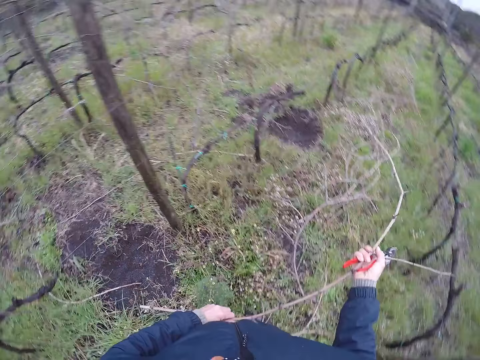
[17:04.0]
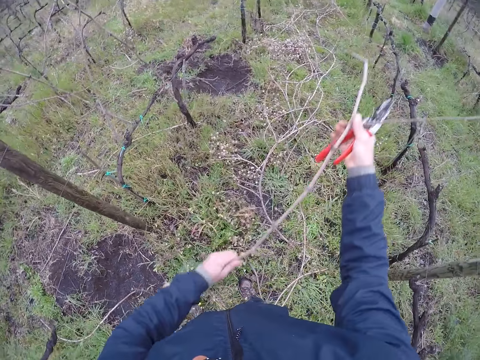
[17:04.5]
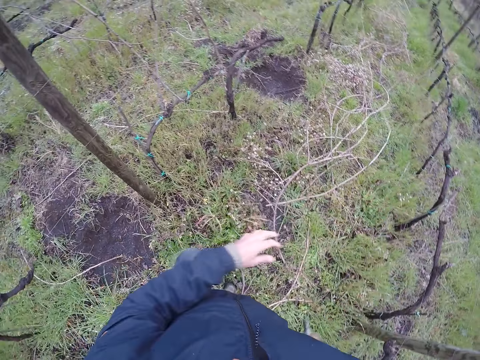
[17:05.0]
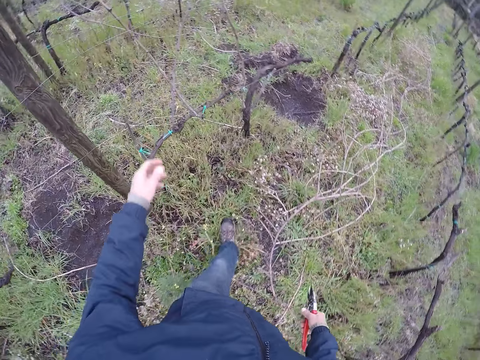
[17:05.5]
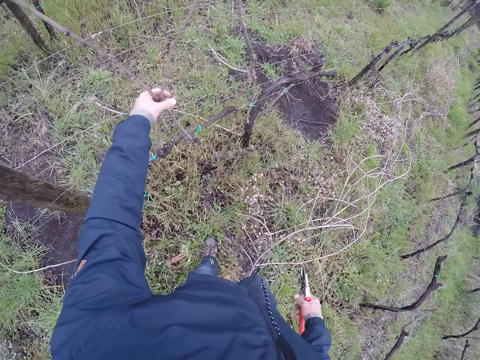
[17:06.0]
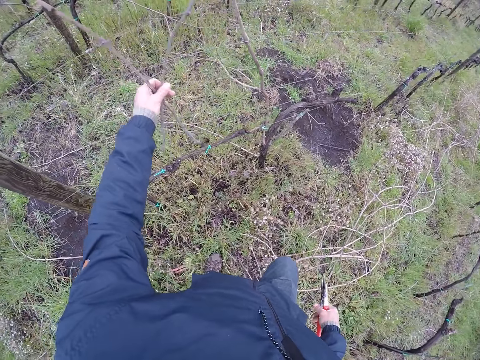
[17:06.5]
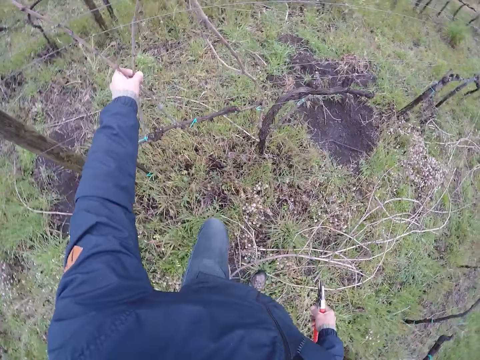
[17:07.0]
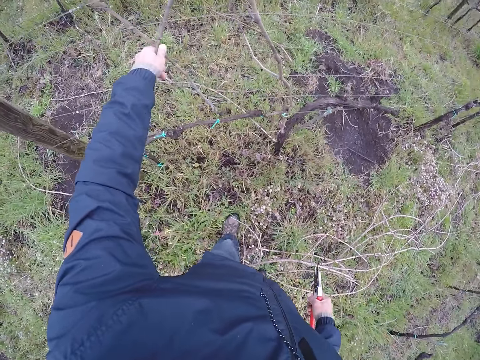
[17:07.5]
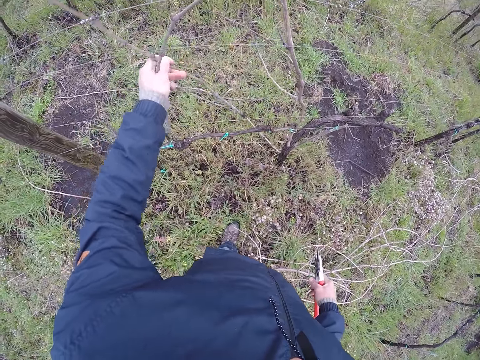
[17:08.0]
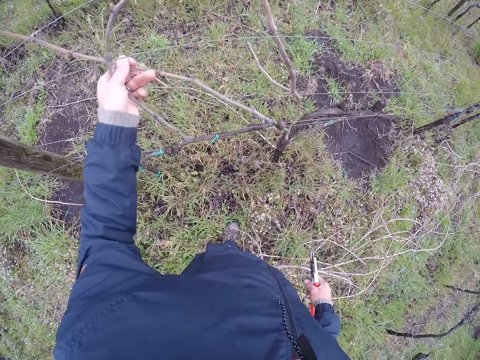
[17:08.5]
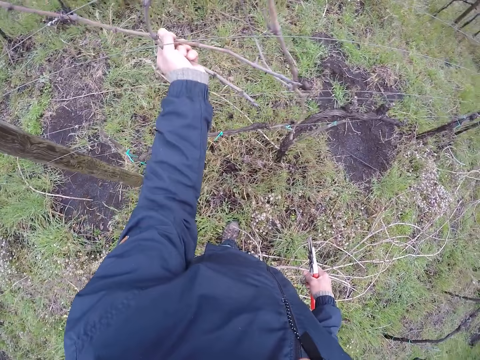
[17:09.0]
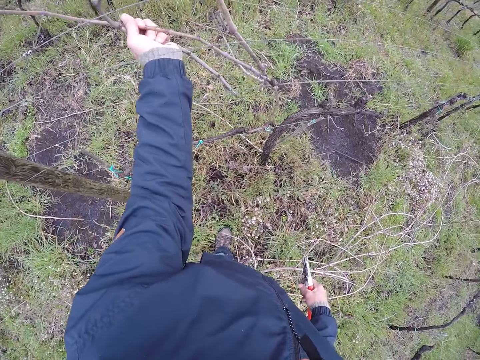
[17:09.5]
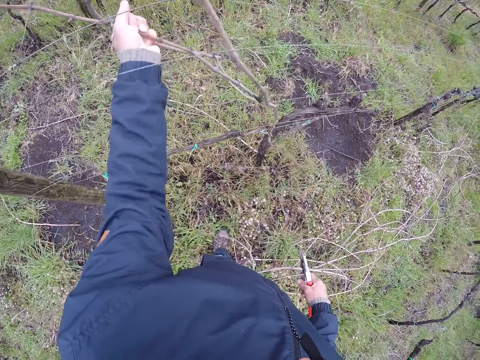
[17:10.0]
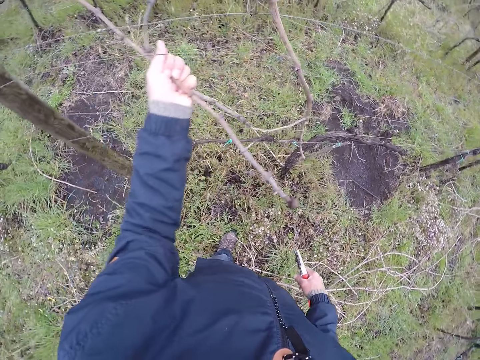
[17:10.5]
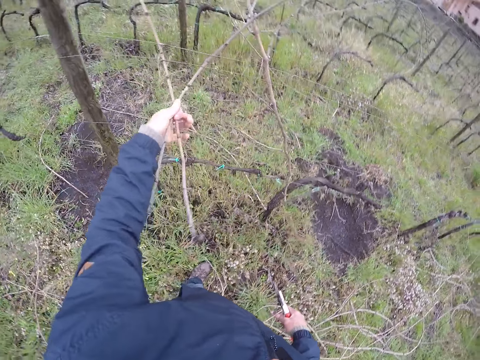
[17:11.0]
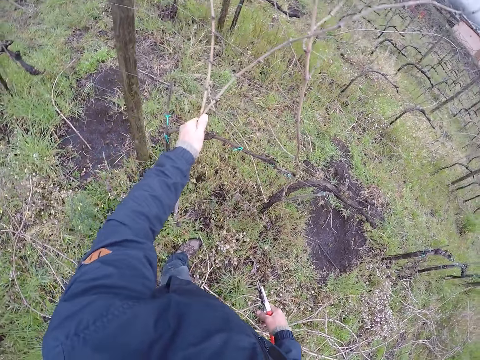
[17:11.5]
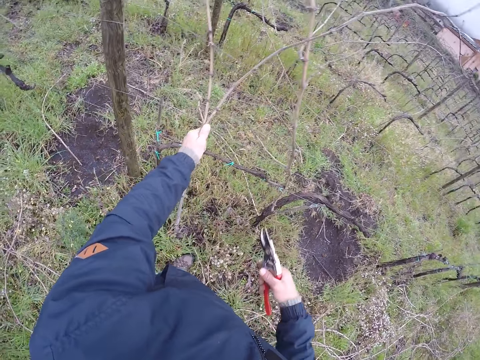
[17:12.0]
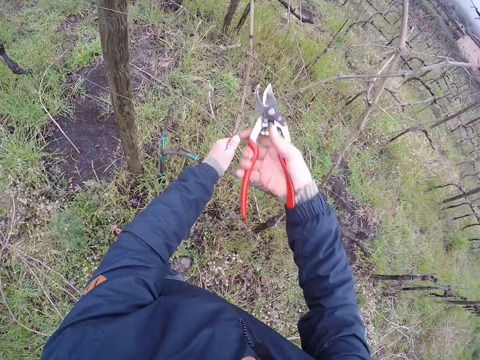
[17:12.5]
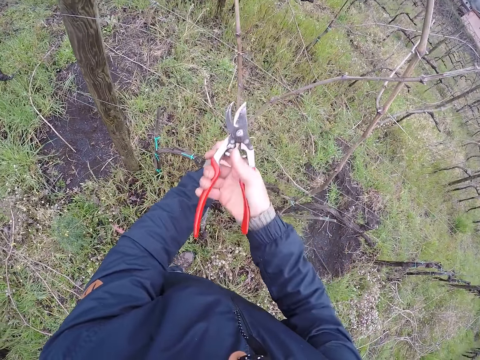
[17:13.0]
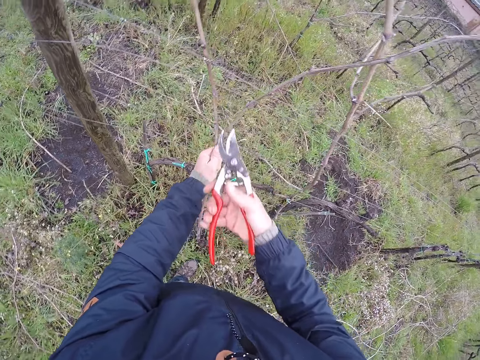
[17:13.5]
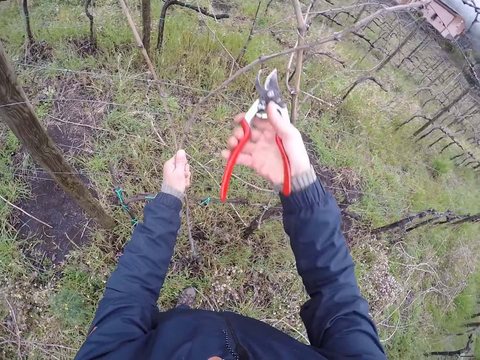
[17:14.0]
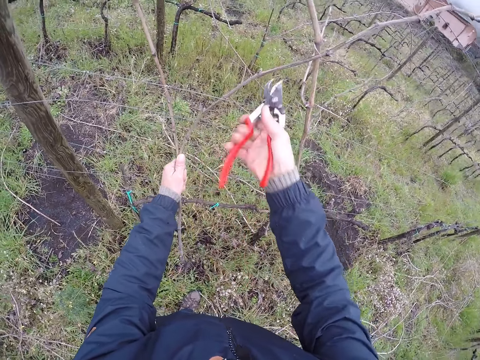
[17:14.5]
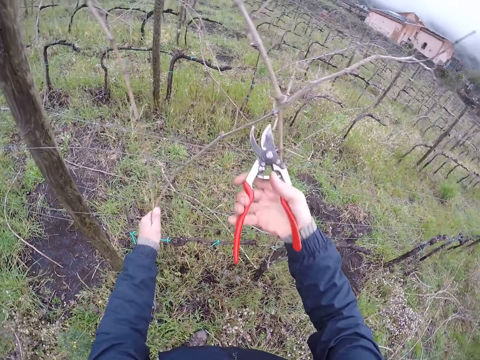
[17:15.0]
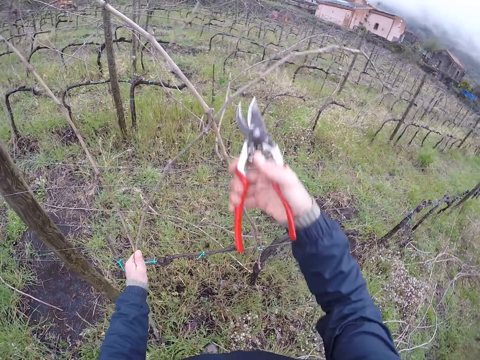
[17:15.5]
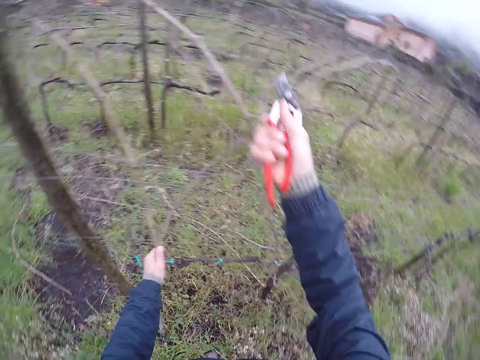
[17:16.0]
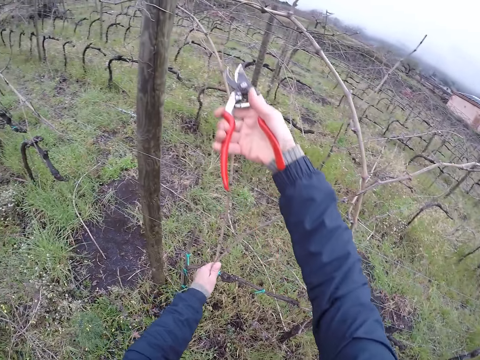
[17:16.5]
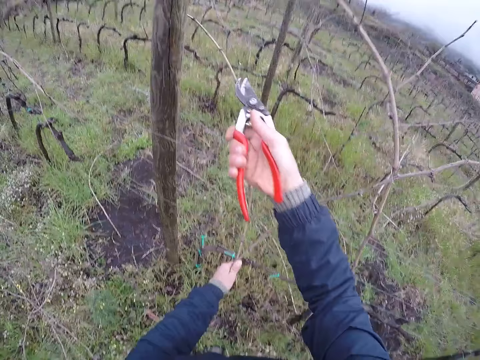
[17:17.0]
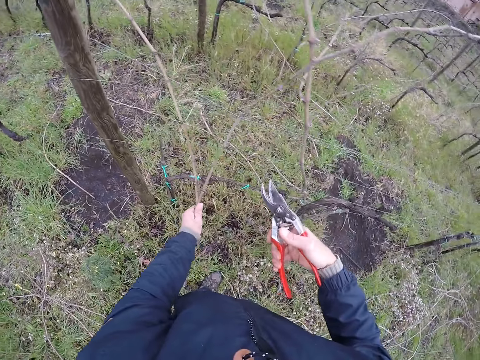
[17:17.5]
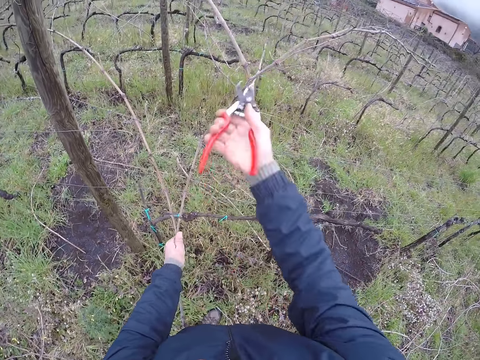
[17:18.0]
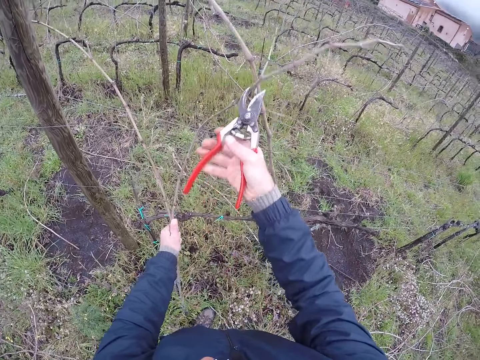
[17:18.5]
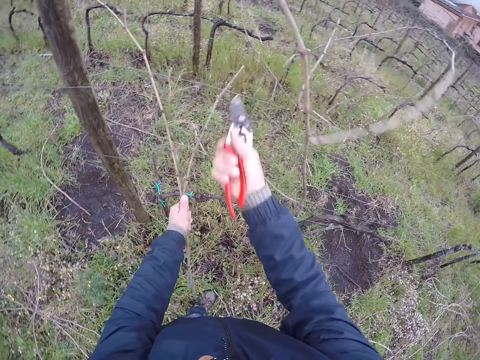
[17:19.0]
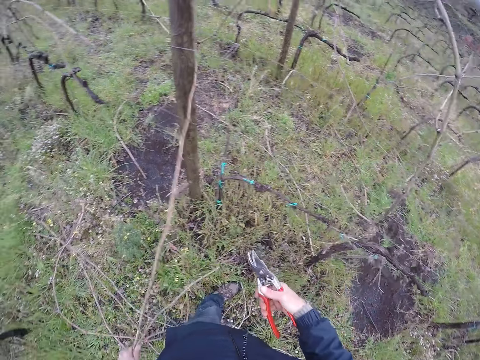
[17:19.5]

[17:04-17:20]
The camera wearer throws the twig to the ground with both hands. He pulls some twigs with his left hand. He pulls the stick on the hedge. He cuts the twig on his right hand with the pruning shear in his right hand. He does this repeatedly. He cuts the twigs on his right hand with the pruning shear in his right hand.

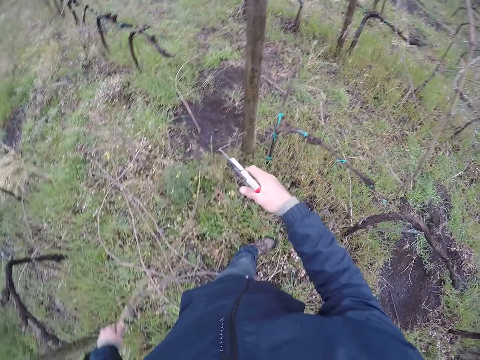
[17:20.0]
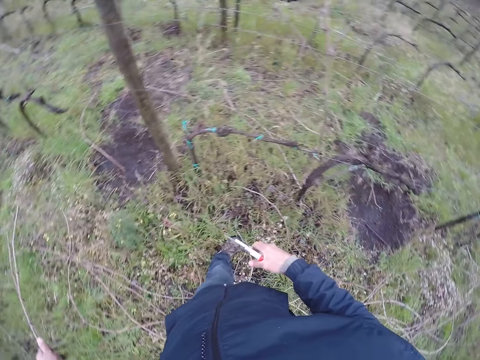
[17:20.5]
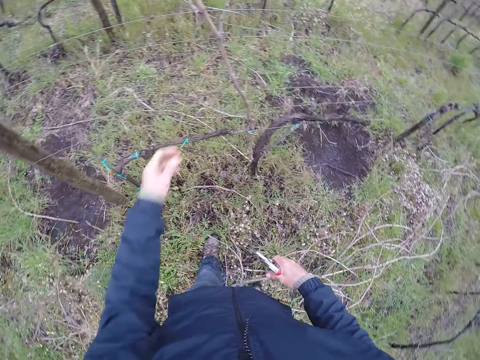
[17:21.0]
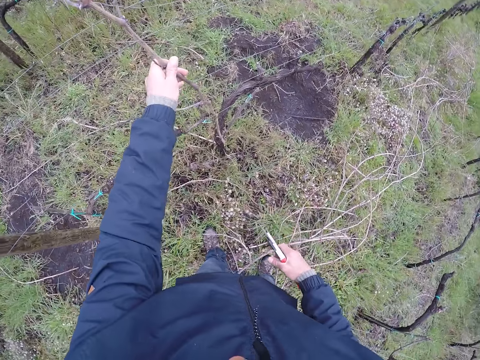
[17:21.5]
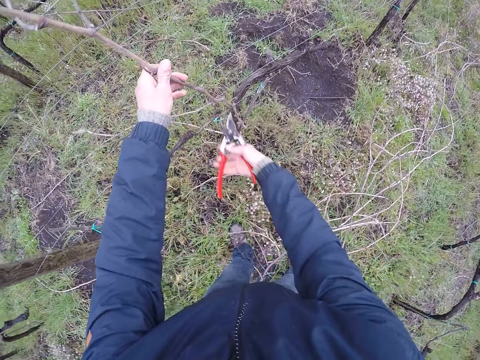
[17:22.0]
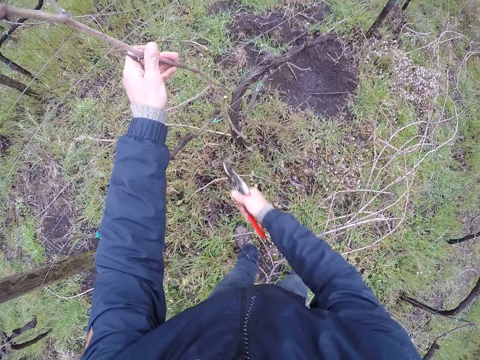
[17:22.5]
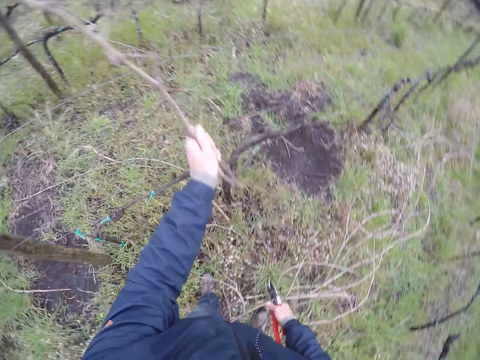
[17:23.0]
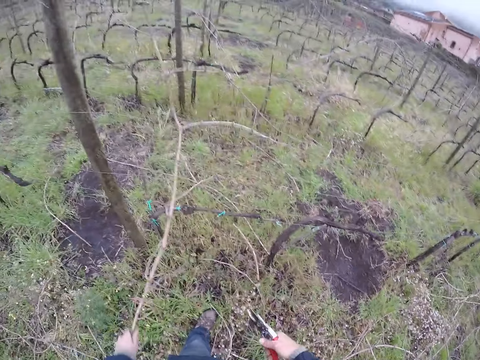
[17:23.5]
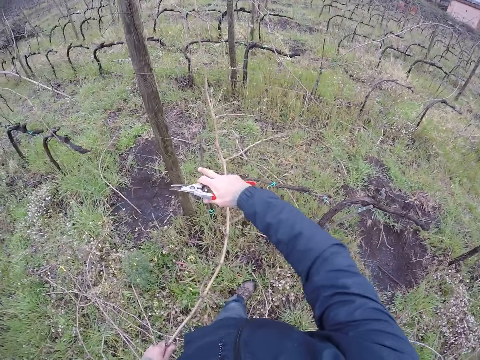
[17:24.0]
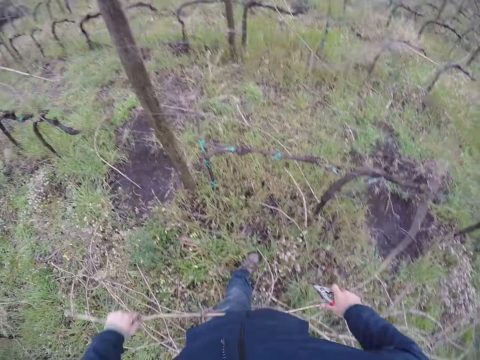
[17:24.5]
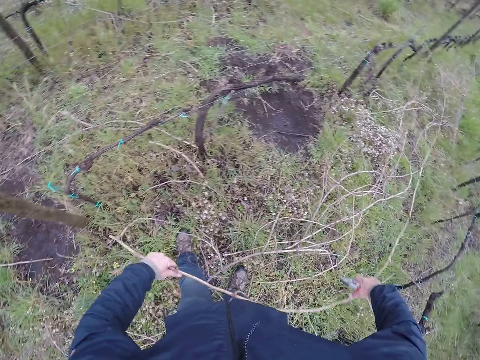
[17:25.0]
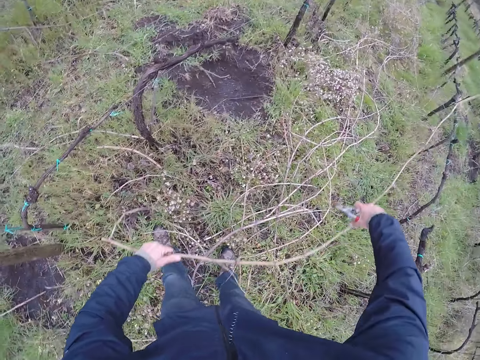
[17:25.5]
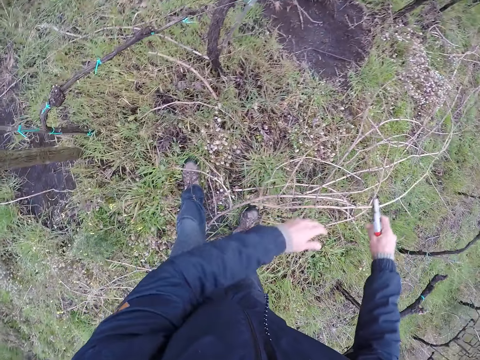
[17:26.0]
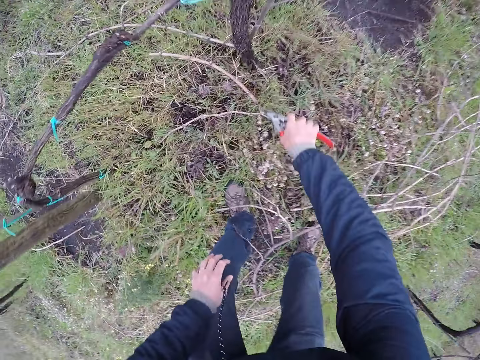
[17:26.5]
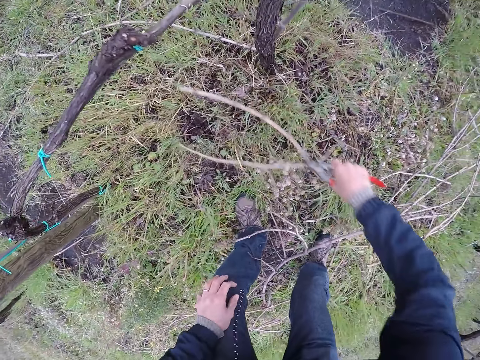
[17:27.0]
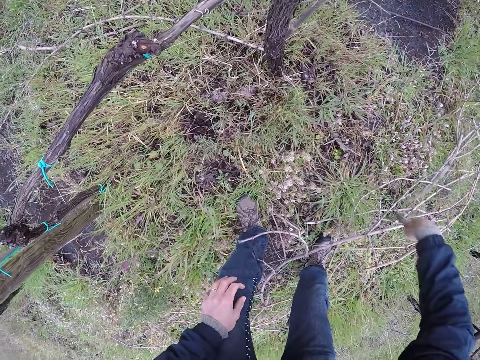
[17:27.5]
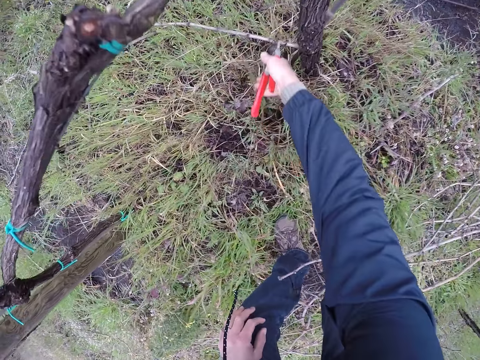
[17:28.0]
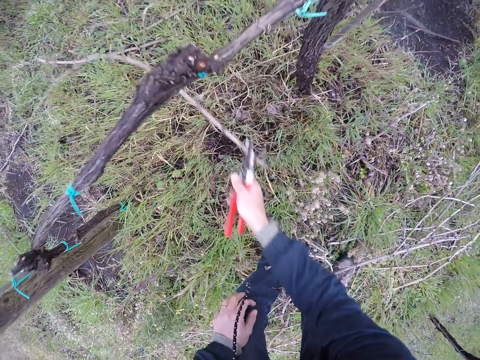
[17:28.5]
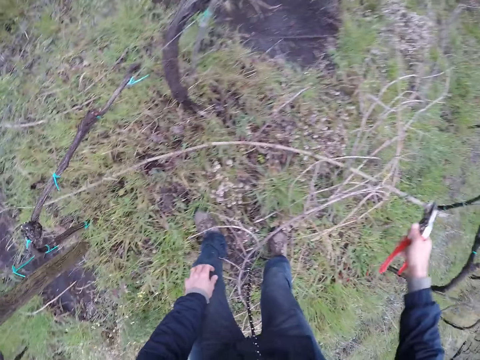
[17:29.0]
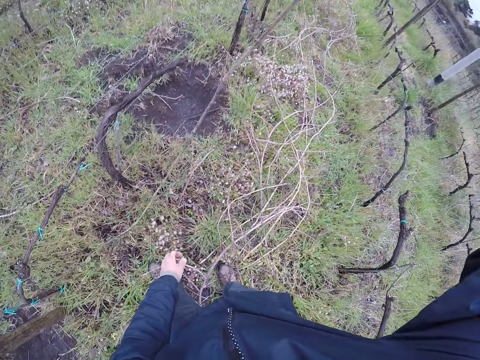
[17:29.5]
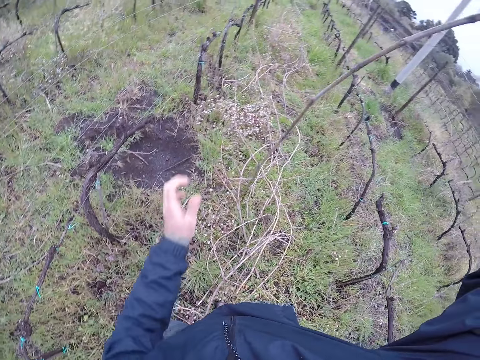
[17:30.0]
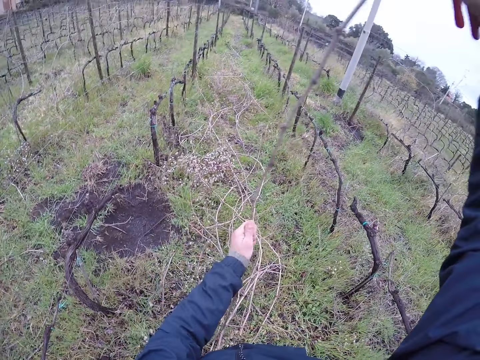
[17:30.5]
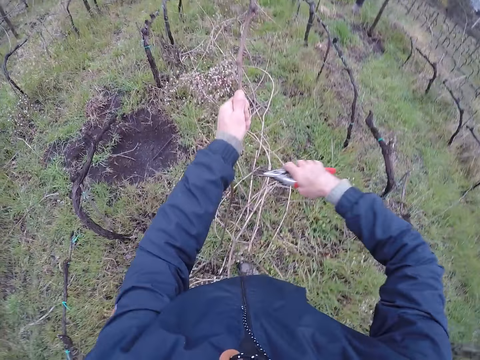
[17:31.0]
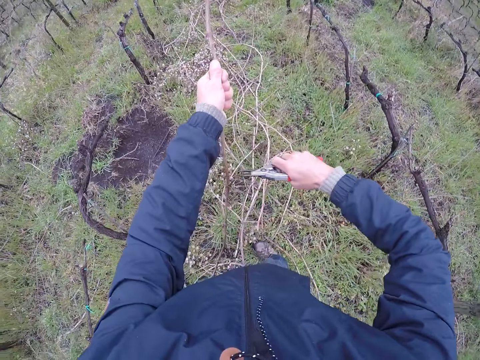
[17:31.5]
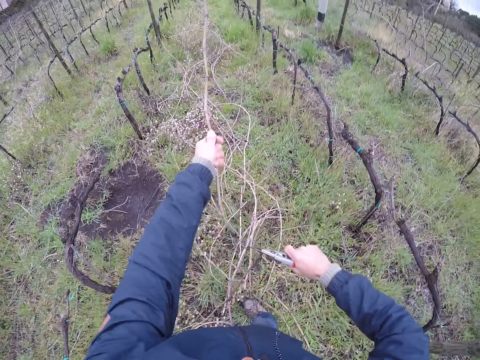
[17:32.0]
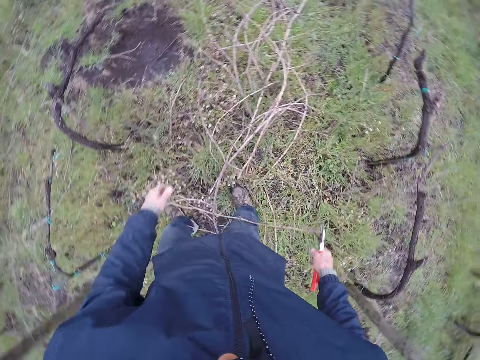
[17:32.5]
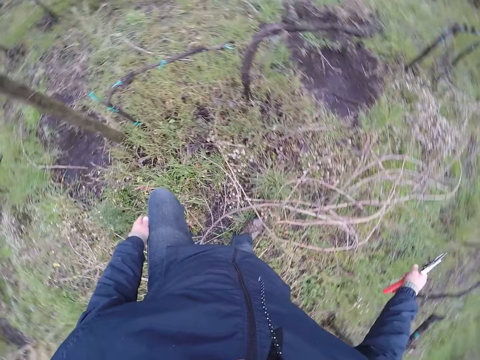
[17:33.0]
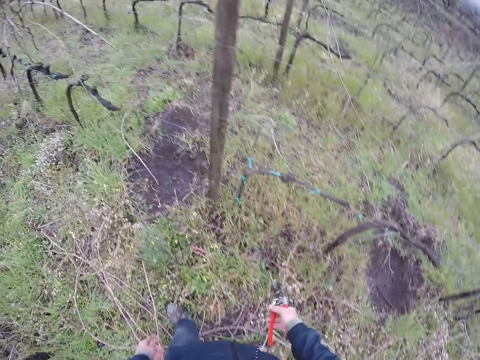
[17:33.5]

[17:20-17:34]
The camera wearer throws the twig on his left hand to the ground. He holds a twig with his left hand. He cuts the twig with a pruning shear in his right hand. He pulls the twig on the hedge with both hands. He throws the twig on the ground with both hands. He picks the twig from the ground with the pruning shear. He does this again. He holds the twig with his left hand. He cuts the twig in his left hand with the pruning shear in his right hand.
